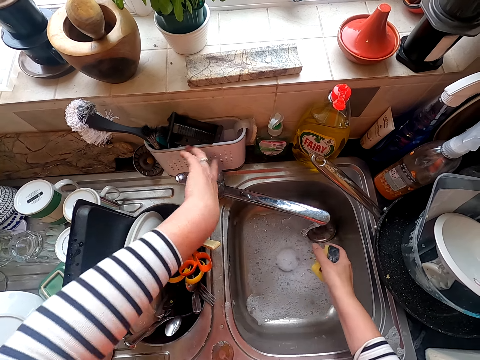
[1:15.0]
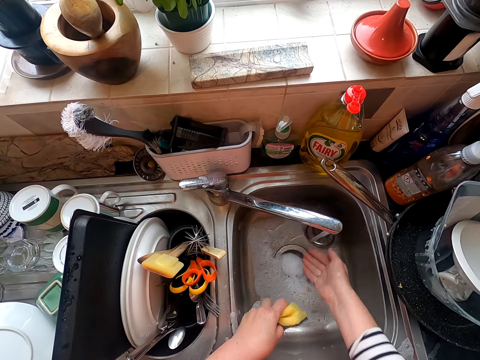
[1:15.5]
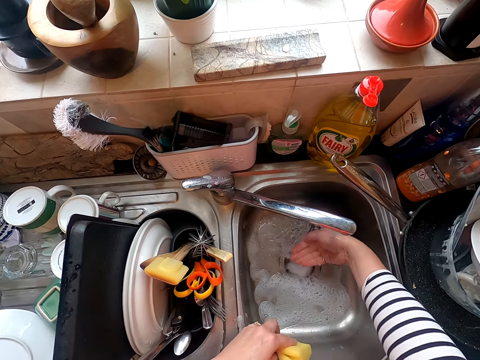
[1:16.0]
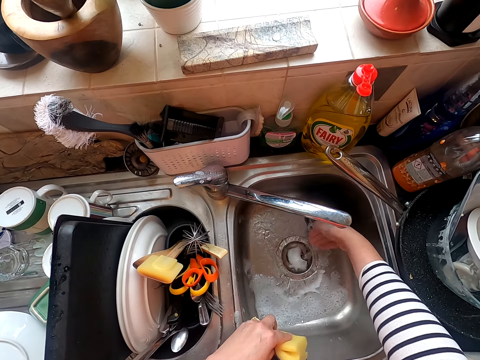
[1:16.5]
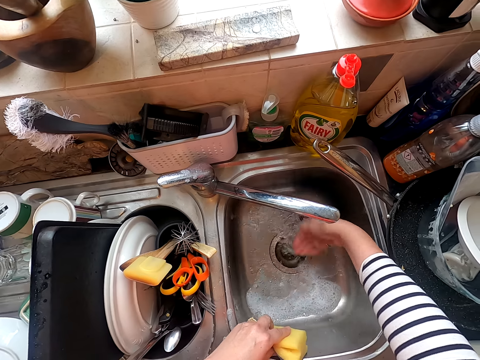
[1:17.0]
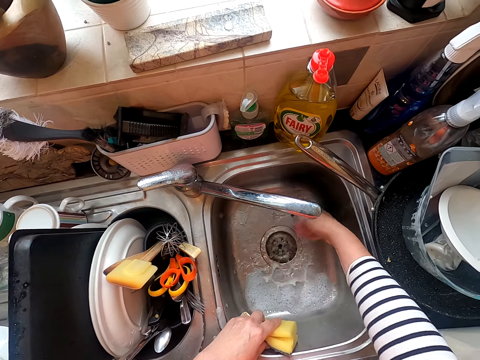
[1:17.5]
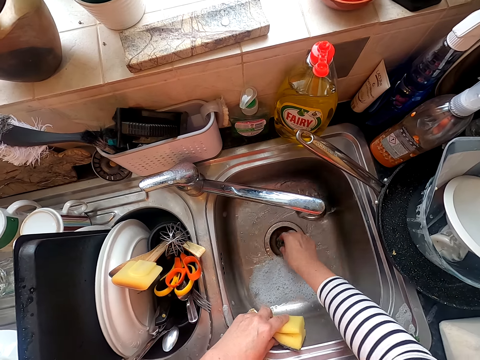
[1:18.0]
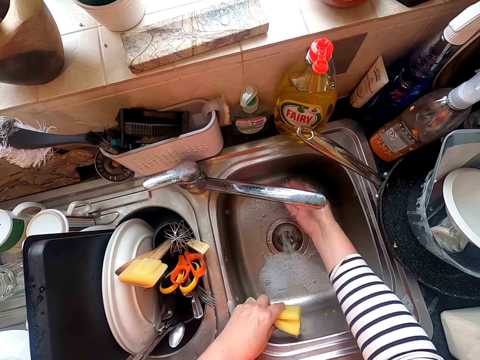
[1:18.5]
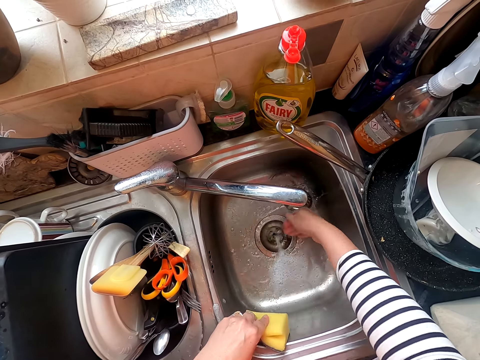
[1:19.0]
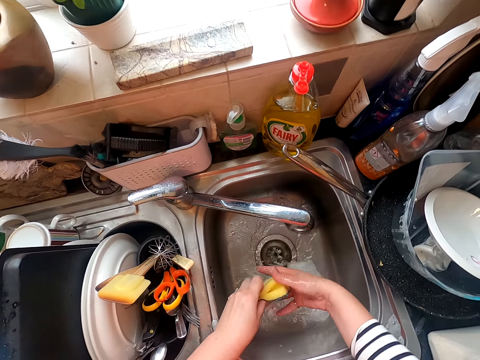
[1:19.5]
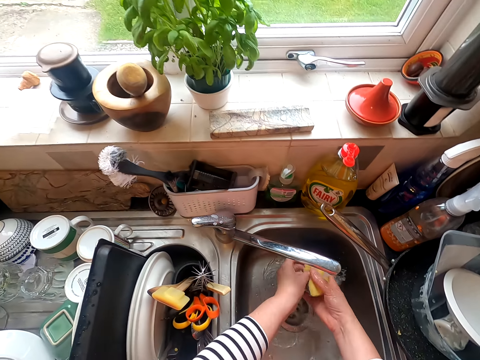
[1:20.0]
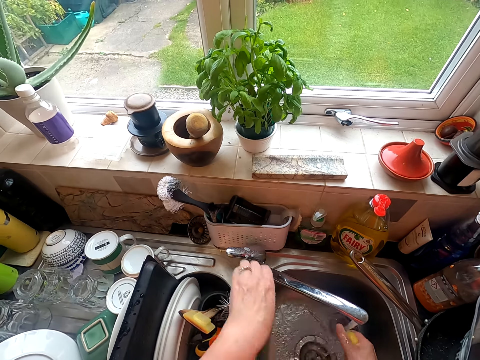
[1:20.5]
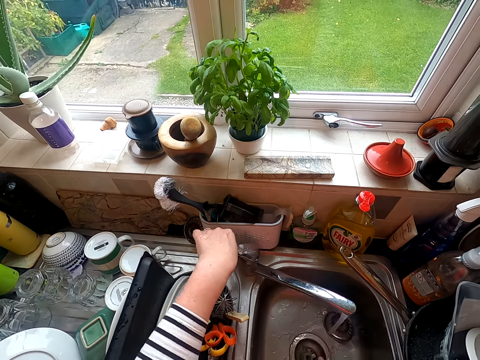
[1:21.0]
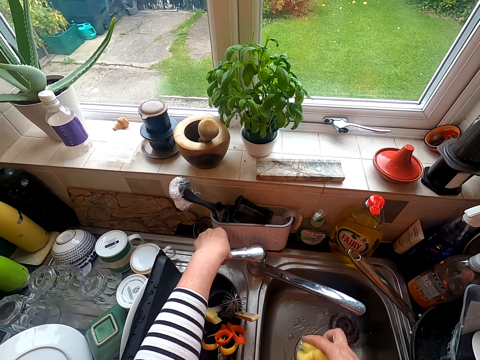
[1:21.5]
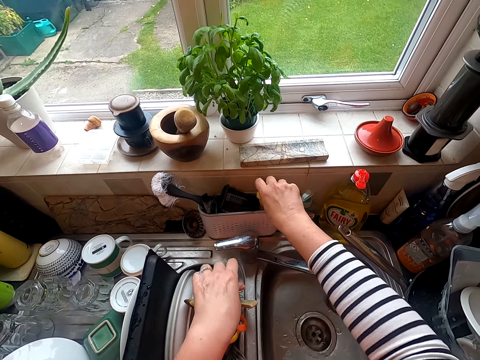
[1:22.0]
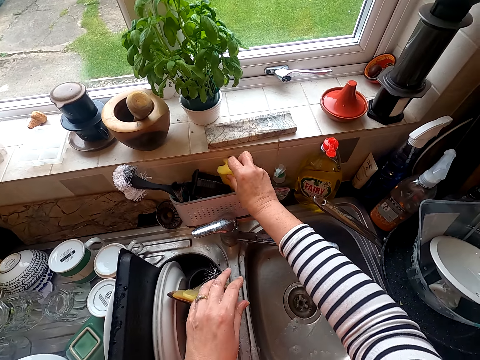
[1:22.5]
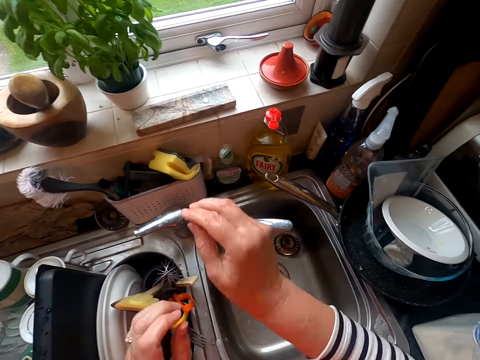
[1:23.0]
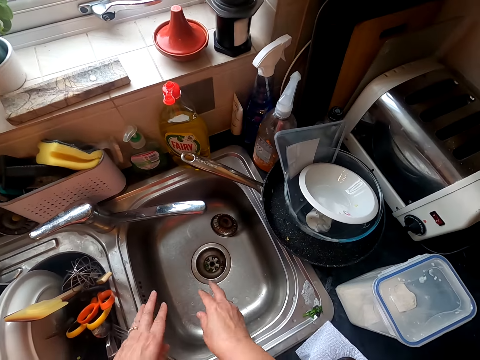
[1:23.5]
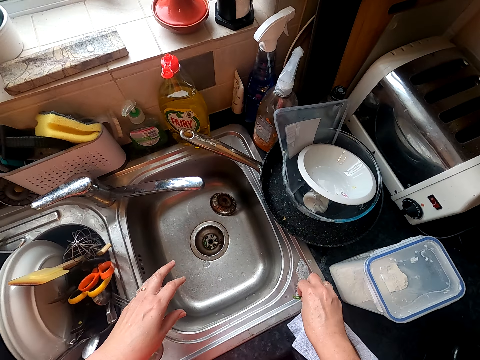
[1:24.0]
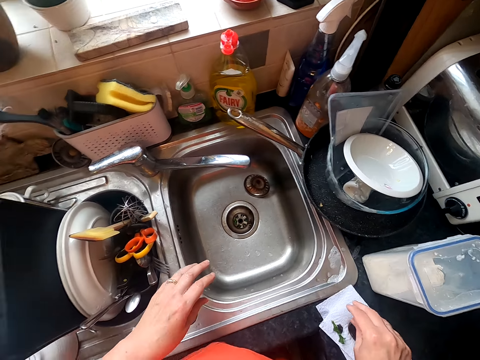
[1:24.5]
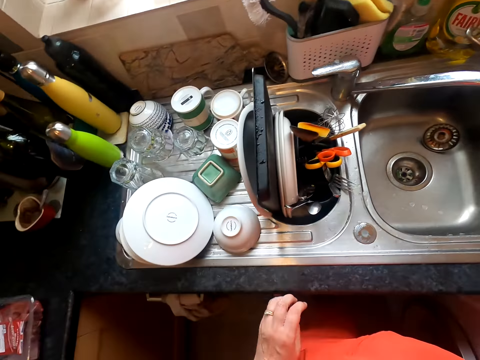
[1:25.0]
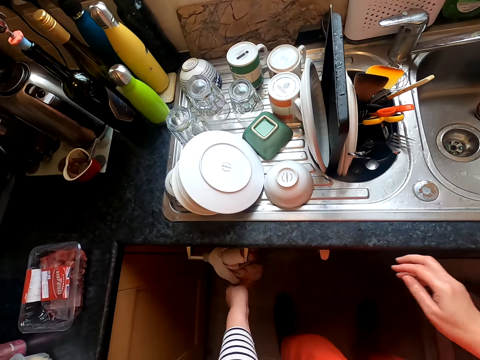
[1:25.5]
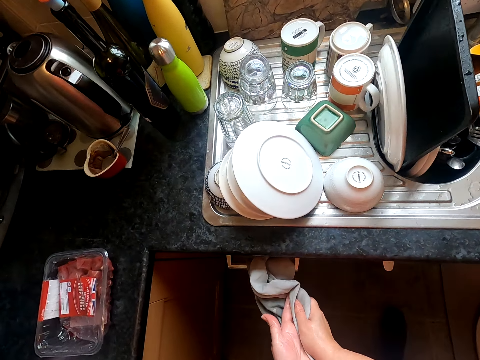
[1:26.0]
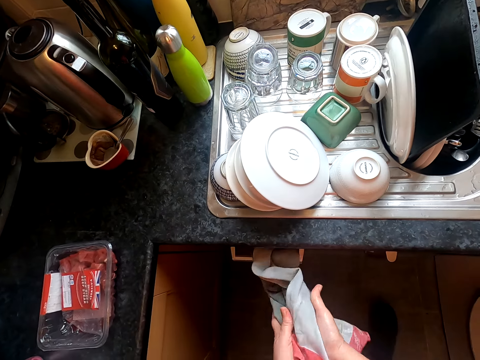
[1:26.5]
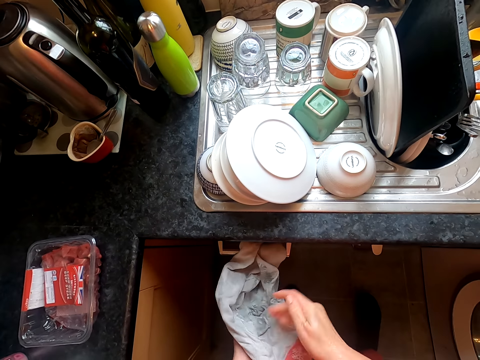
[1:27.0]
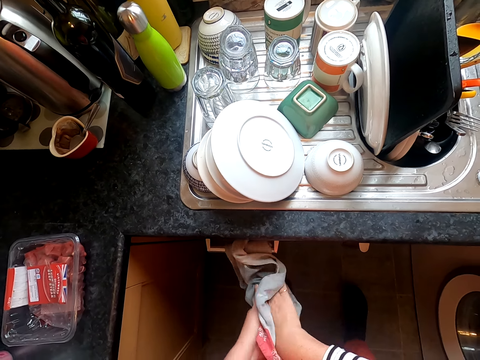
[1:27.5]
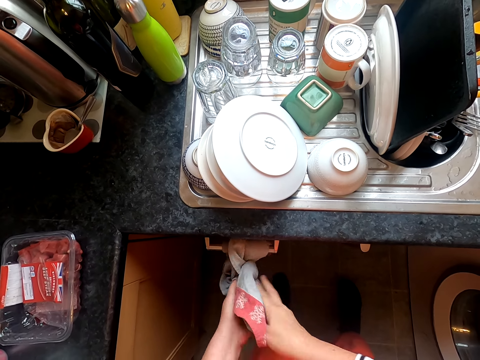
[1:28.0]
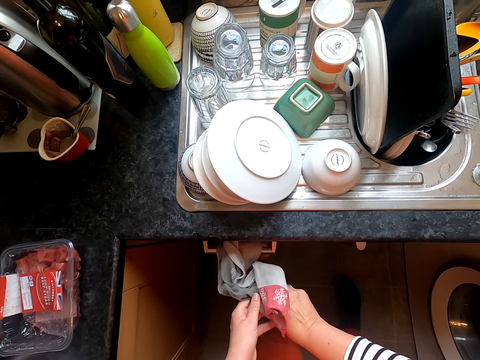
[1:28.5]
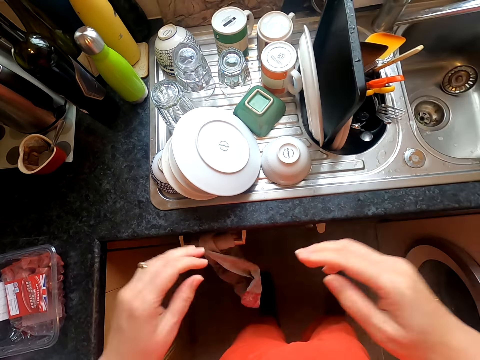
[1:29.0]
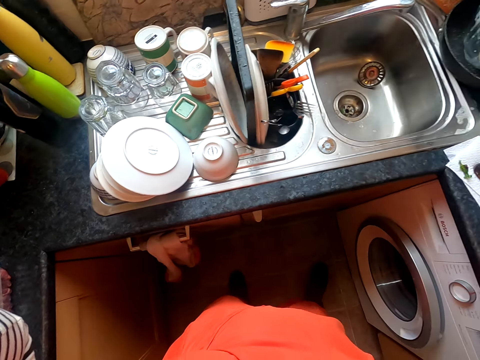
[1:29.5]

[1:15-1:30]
The camera wearer puts a strainer in a sink. They move the left hand, open the tap, and move both hands. They wash the sink. They wash hand. They squeeze a sponge or scrubber. They rinse the scrubber. They lift the left hand and move the left hand. They close the tap. They place the sponge on the tin. They lift both hands and shake both hands. They pick something. They place it on the tissue paper. They make a step. They wipe both hands with a towel. They lift both hands.
